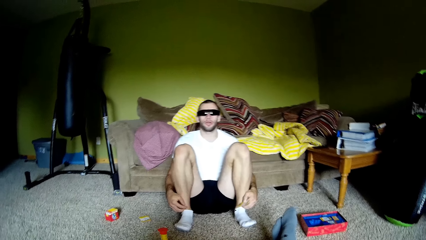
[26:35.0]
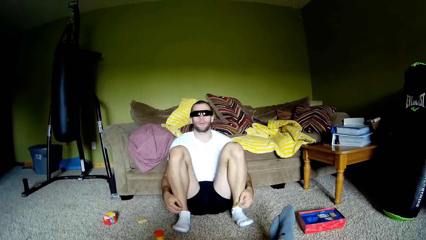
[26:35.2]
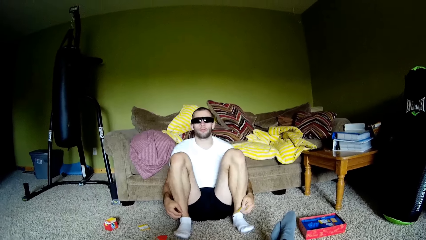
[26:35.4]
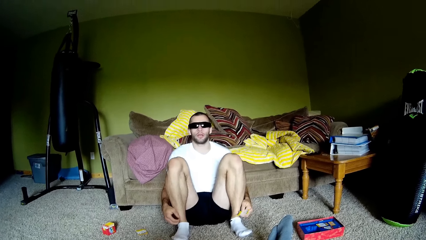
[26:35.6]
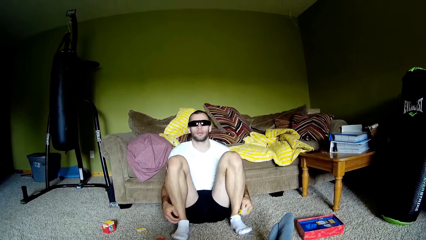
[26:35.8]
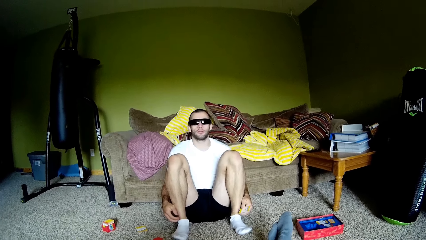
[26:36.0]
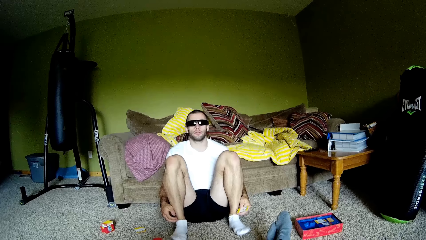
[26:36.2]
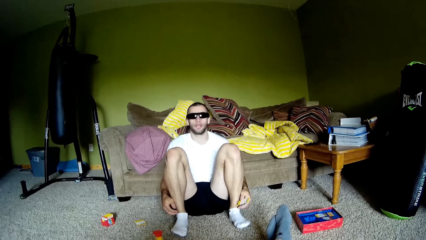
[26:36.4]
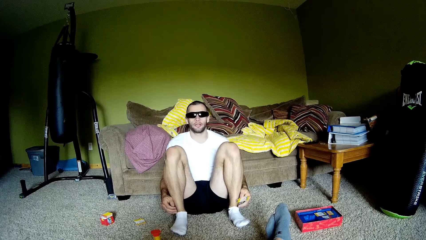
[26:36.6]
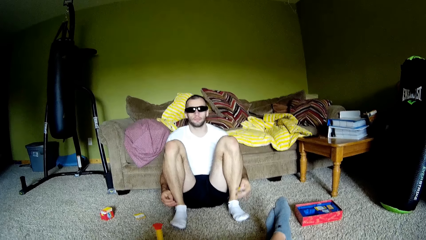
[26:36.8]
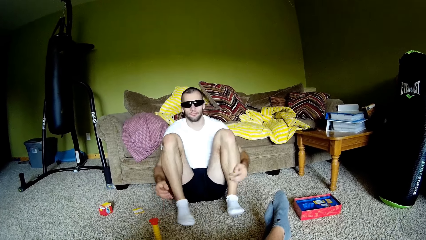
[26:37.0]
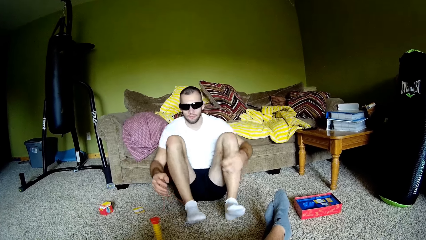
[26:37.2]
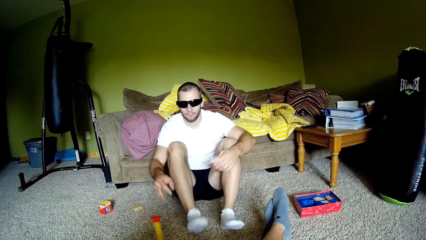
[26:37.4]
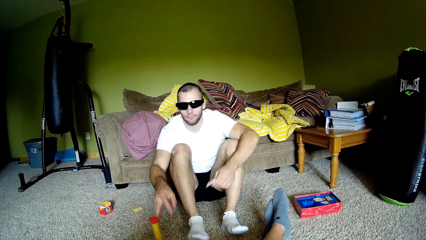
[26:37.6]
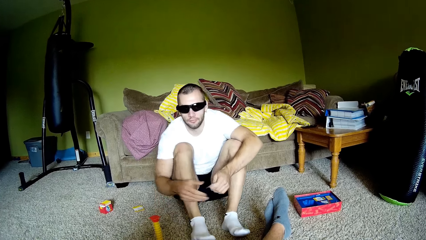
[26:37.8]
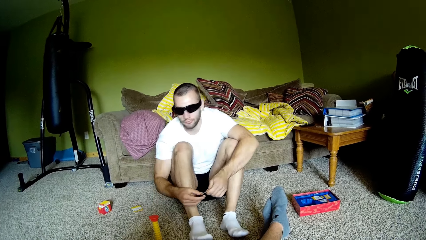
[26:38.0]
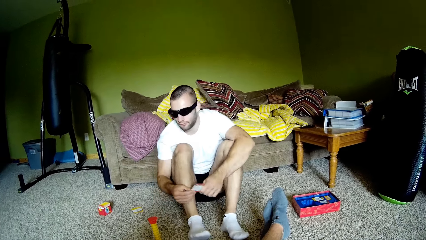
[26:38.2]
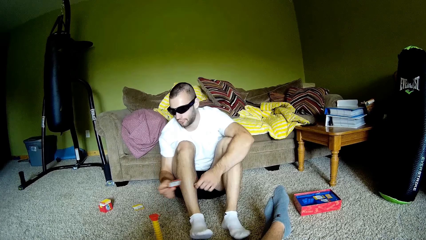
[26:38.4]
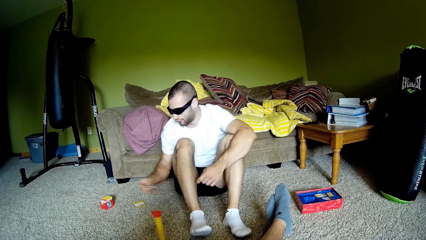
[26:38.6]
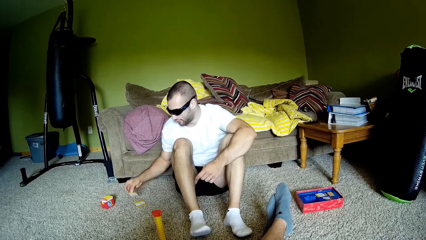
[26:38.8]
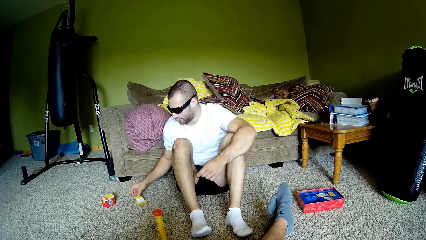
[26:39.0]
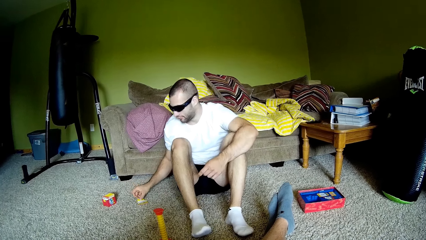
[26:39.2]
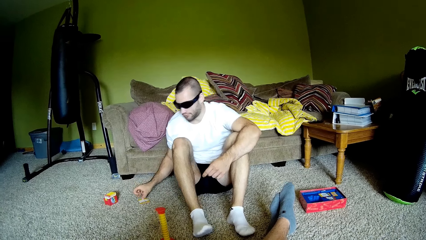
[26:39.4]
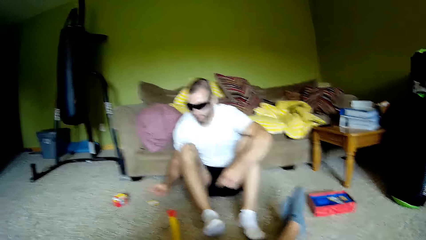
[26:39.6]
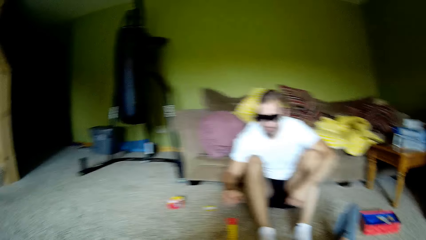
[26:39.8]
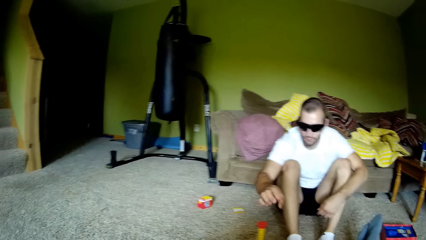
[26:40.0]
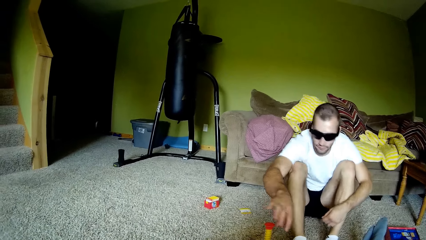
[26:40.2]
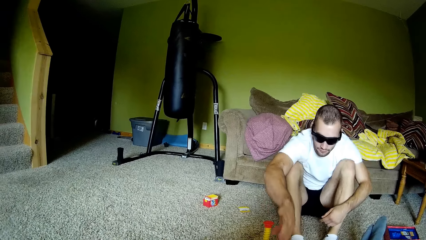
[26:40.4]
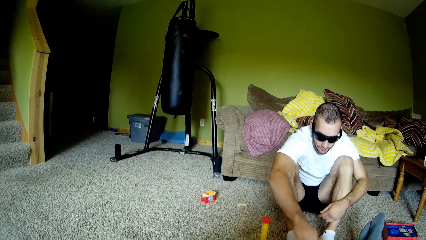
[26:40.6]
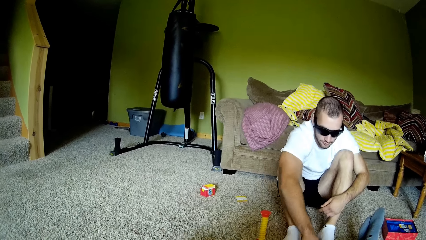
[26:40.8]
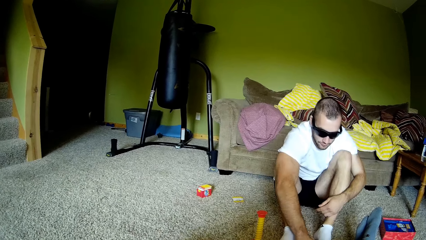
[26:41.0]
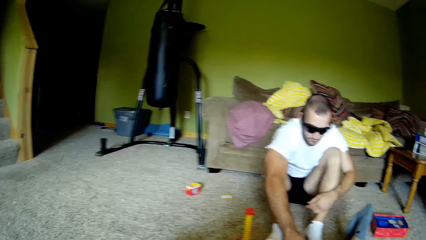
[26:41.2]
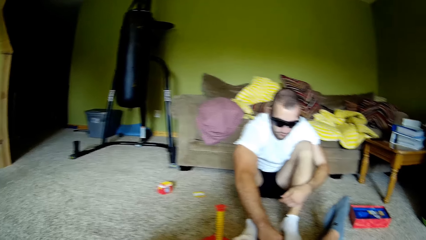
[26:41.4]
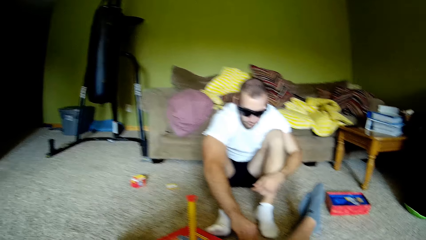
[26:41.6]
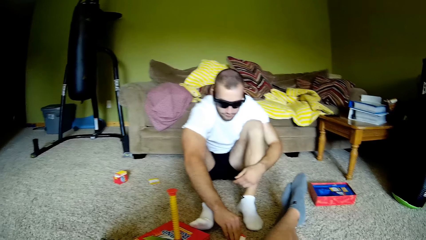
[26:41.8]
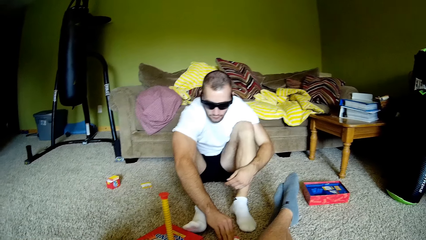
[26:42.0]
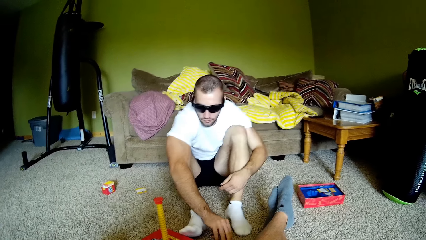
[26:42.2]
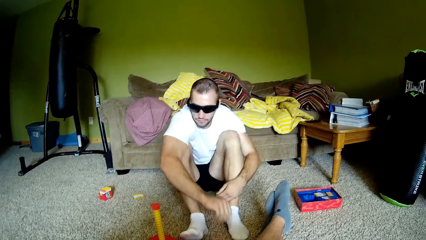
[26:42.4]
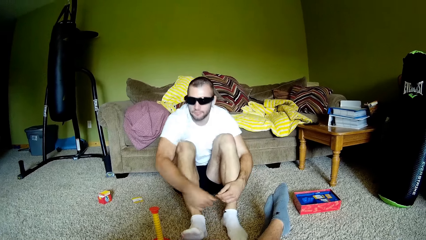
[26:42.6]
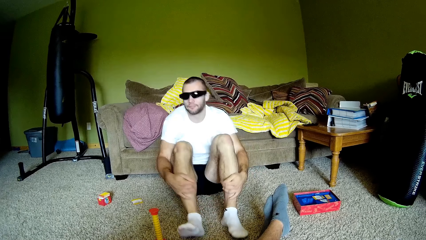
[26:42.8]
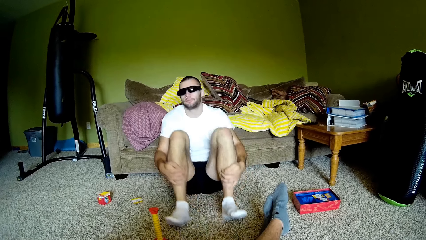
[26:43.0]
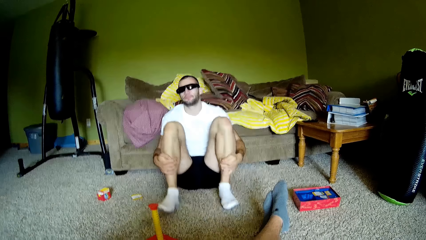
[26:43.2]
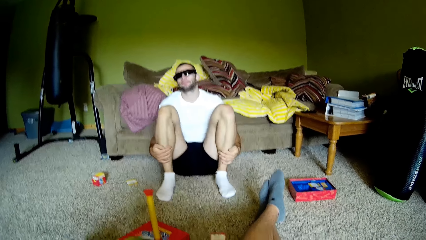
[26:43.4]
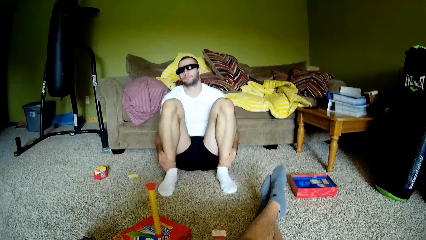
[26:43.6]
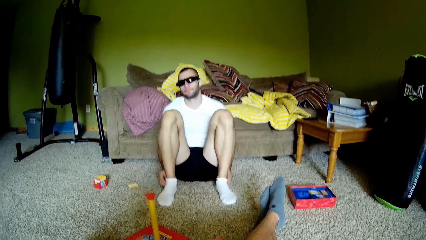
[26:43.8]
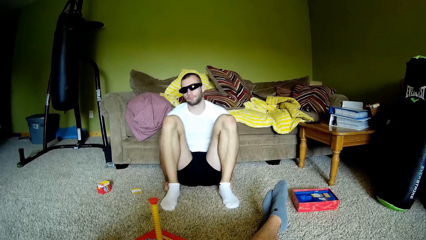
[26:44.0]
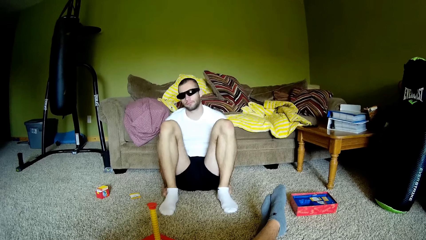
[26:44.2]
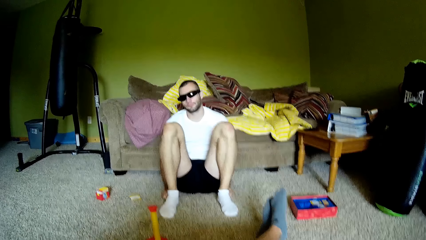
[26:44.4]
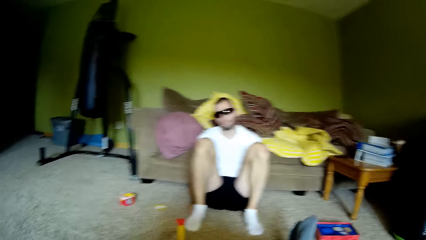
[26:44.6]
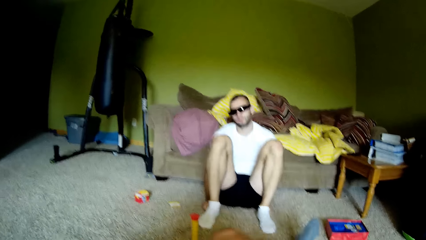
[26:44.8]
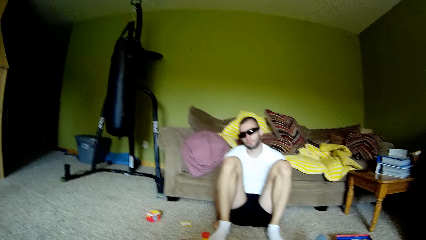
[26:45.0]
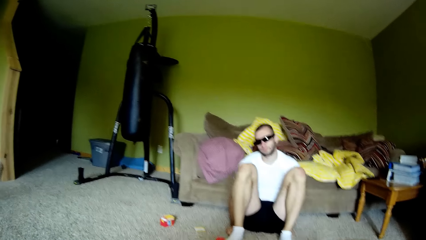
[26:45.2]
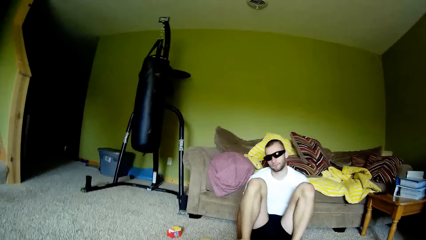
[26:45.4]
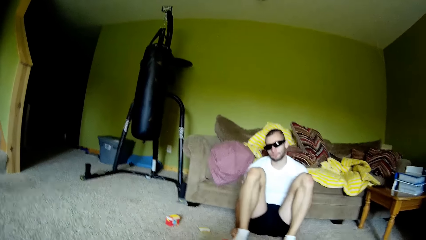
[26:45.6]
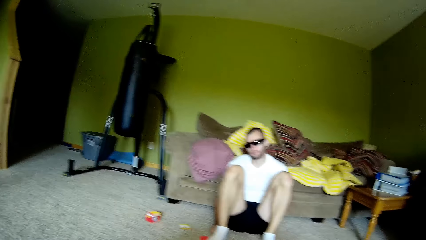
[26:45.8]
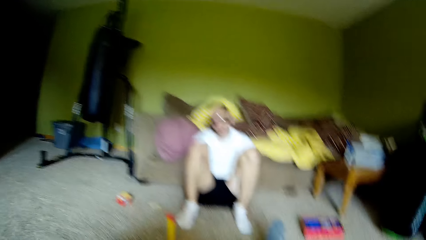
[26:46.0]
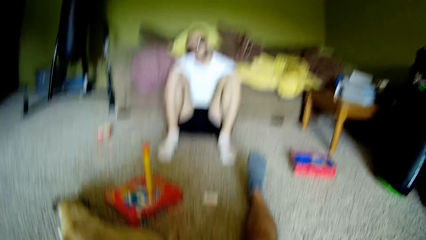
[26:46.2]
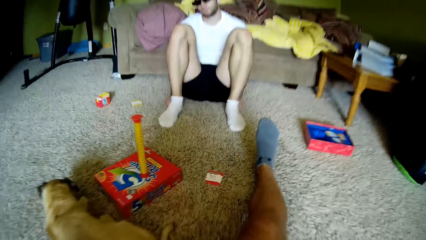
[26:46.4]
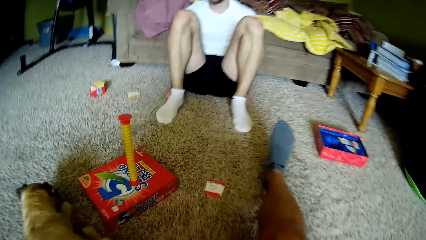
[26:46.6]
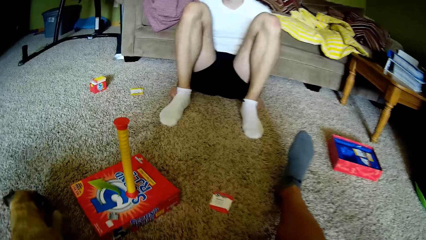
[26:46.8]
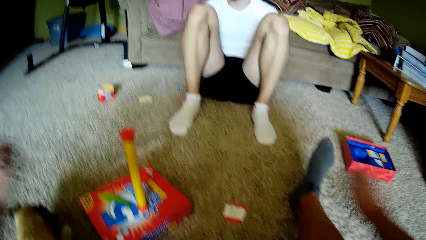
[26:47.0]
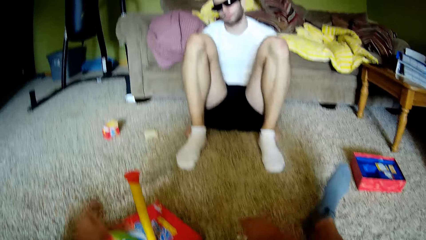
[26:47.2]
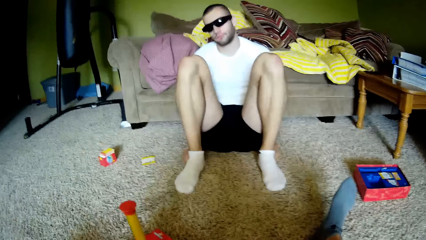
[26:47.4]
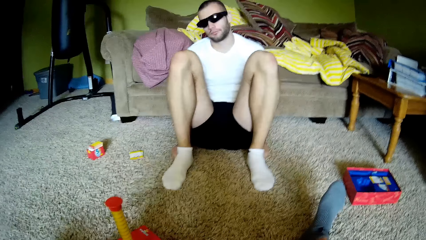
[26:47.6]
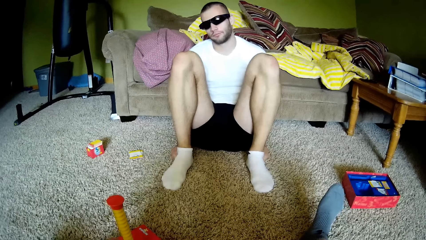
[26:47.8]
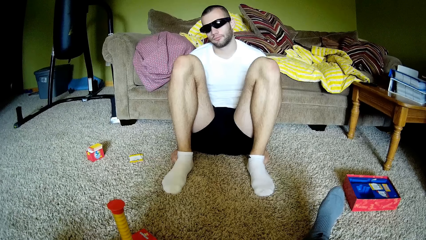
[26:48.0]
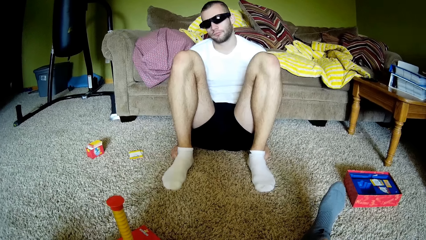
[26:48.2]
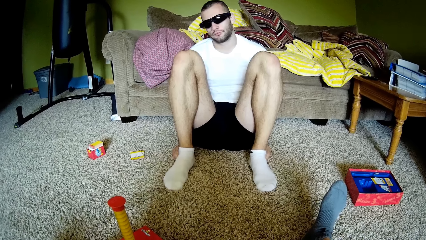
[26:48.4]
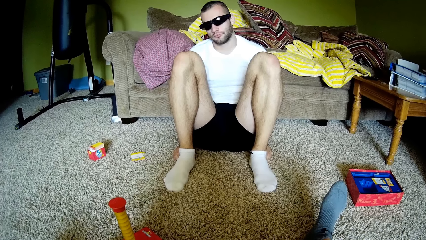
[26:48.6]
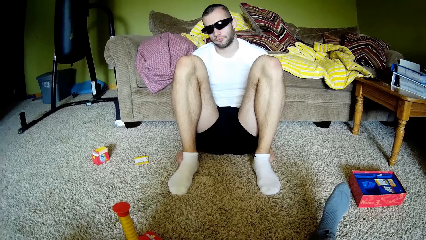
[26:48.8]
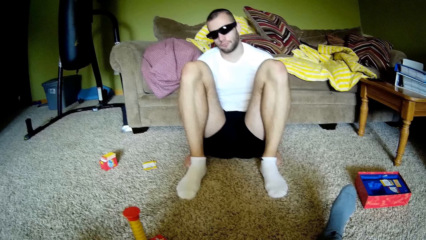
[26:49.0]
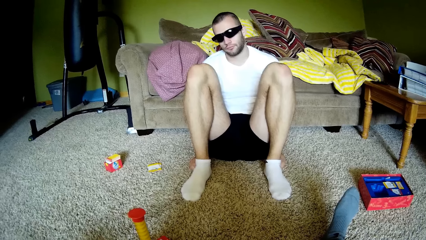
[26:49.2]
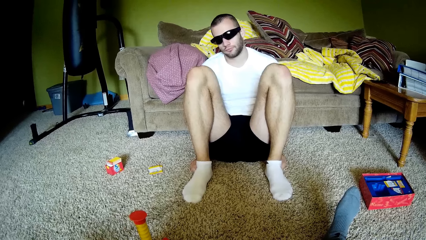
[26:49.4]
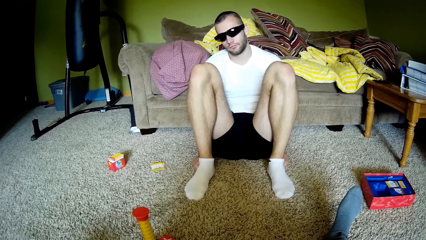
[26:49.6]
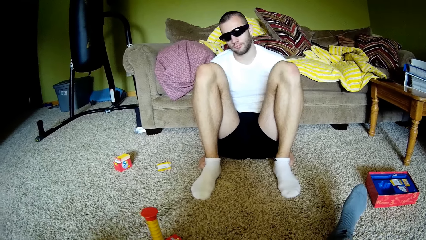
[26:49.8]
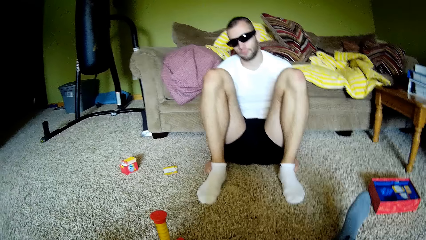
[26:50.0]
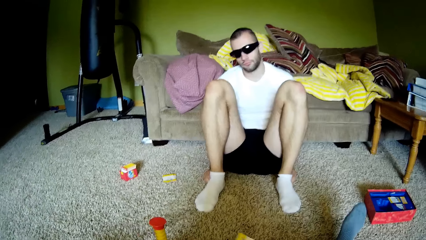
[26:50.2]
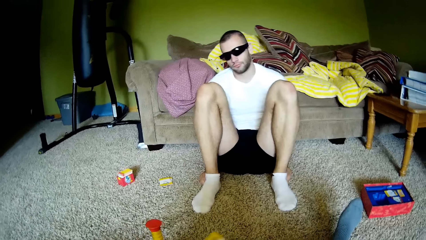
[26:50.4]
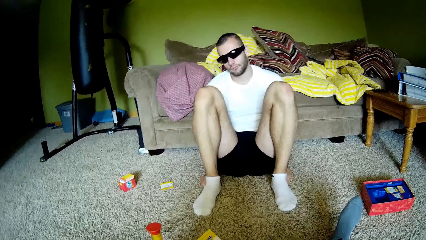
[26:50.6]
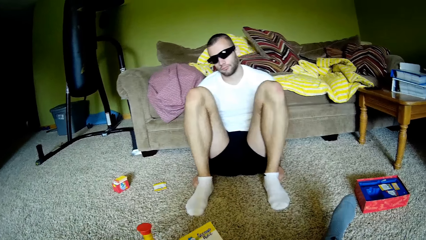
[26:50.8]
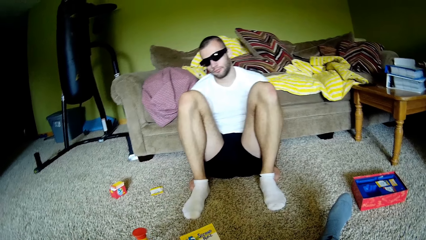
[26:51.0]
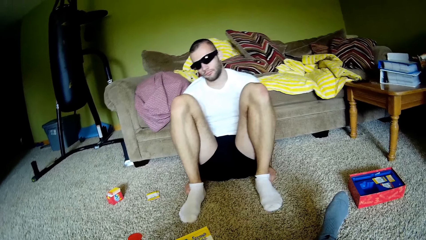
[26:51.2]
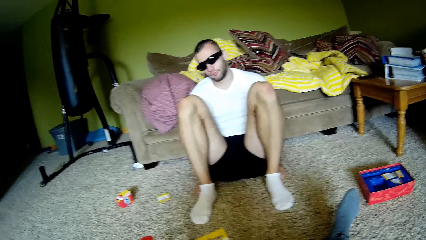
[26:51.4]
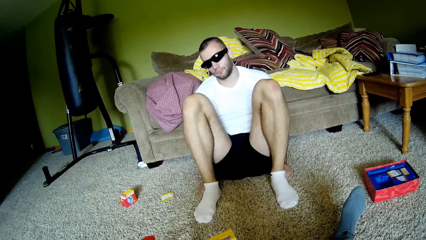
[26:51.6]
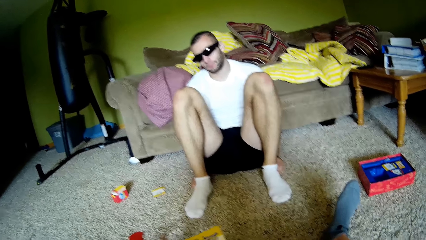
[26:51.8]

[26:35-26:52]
A man moves forward. The man moves his legs. The man touches a card, holds the card, and puts down the card. The man puts a blow horn down. The man stretches his hand and moves a hand. The camera wearer looks around. The man moves hands, moves his legs, moves hands, and moves legs. The camera wearer looks around. They move hands.
